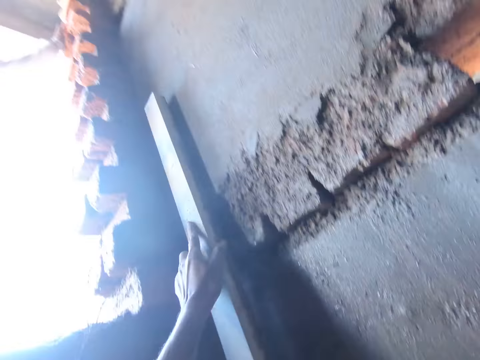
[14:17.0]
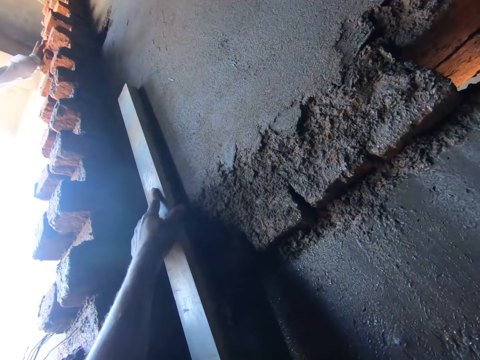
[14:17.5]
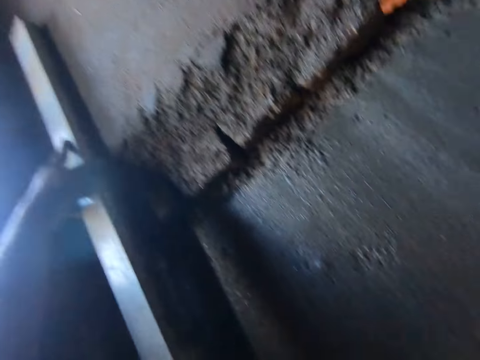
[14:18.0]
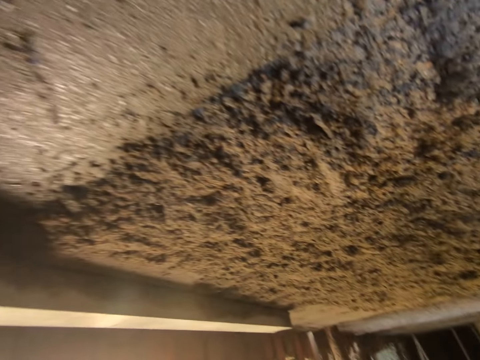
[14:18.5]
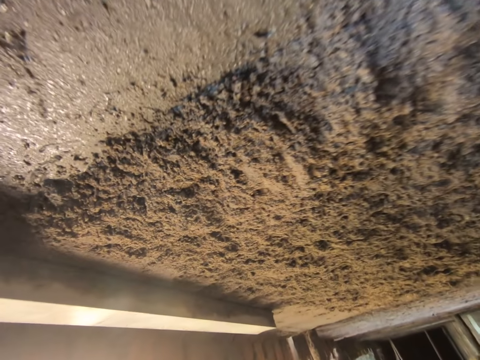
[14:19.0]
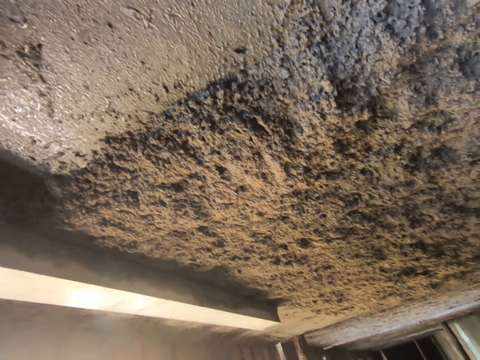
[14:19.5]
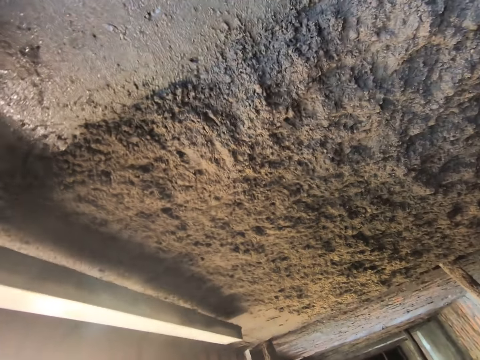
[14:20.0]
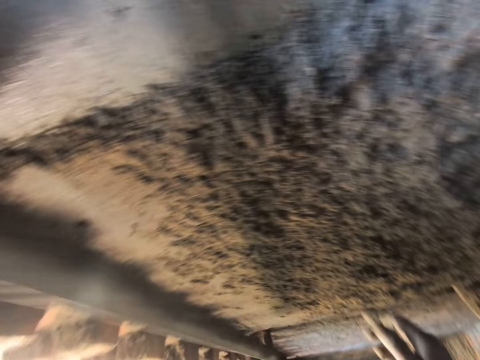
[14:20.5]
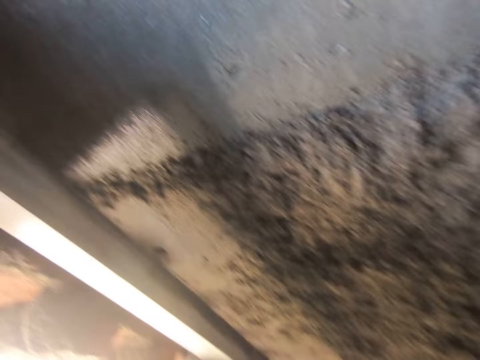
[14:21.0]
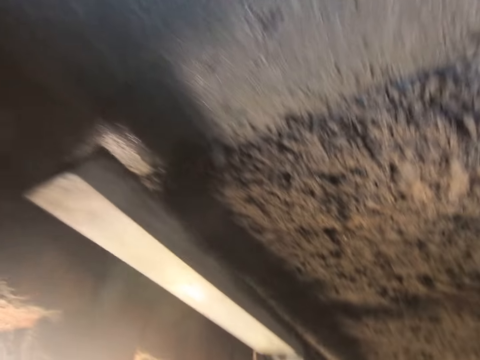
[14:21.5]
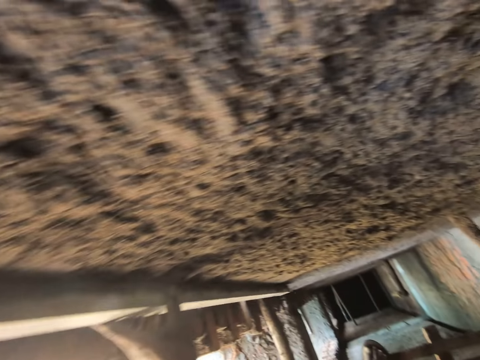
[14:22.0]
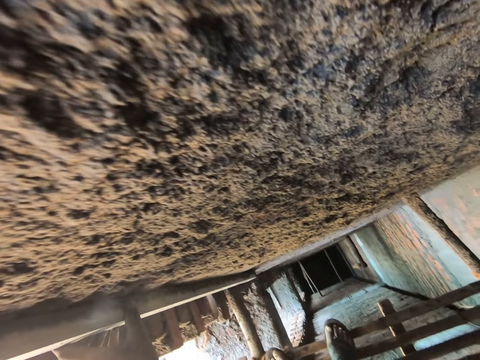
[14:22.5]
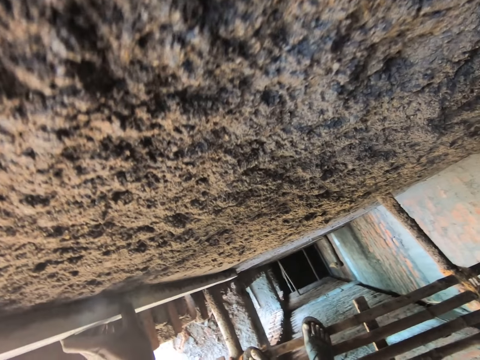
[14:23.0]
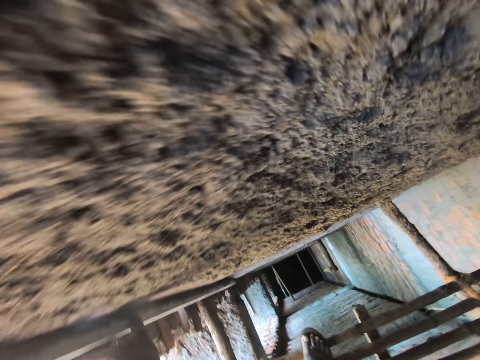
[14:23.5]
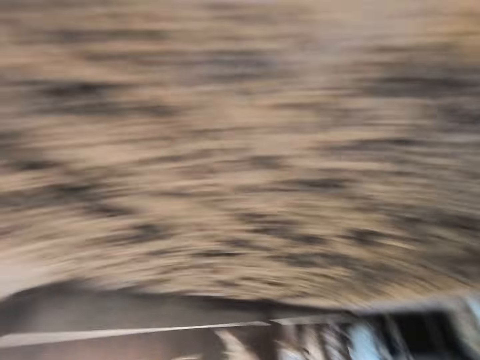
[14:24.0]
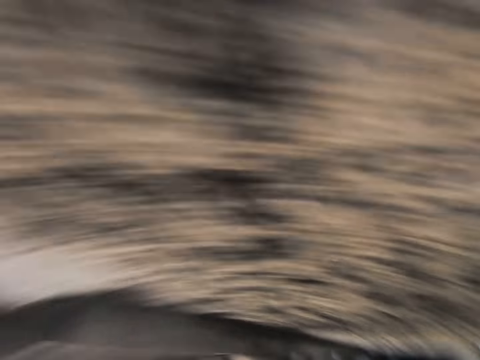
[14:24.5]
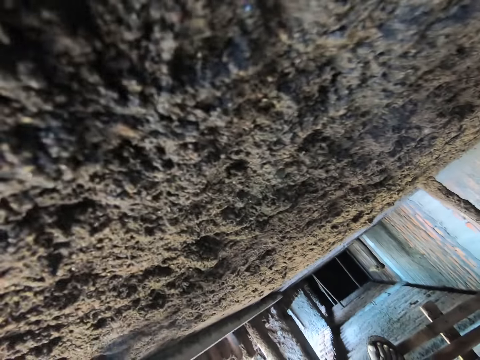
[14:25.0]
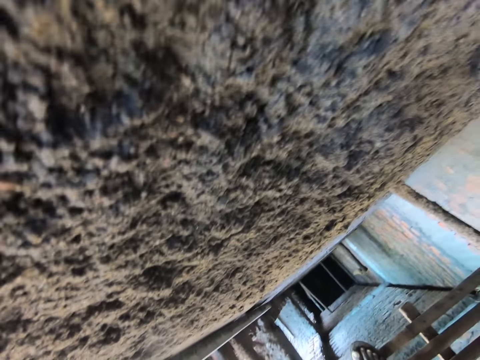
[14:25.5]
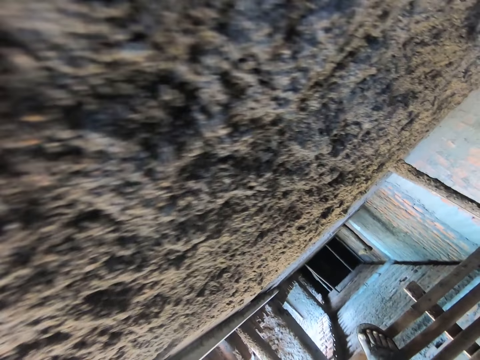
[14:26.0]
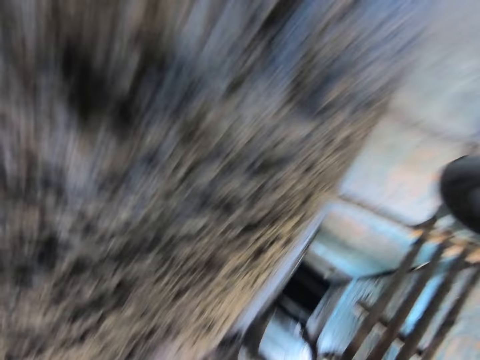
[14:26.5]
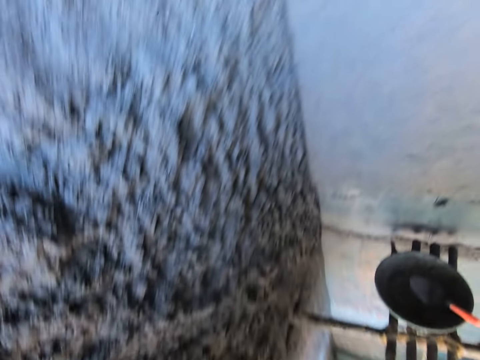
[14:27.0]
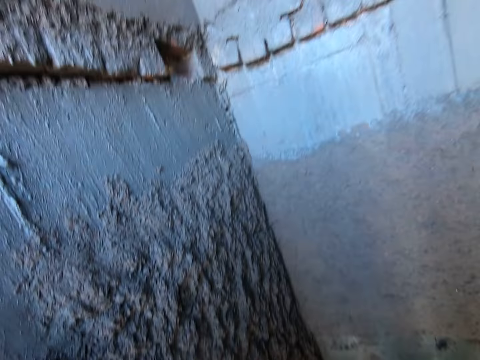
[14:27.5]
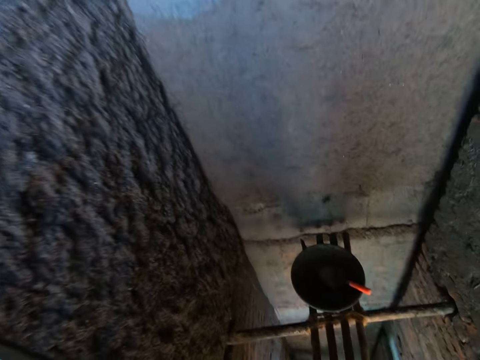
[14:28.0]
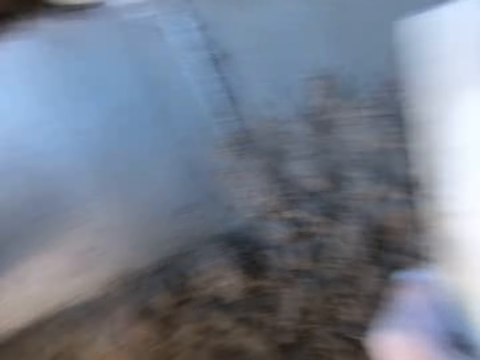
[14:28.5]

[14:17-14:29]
The camera wearer screeds the wall with the stick or wood in his left hand. He moves the wood on the wall. He levels sand on the wall with the wood. He looks around.

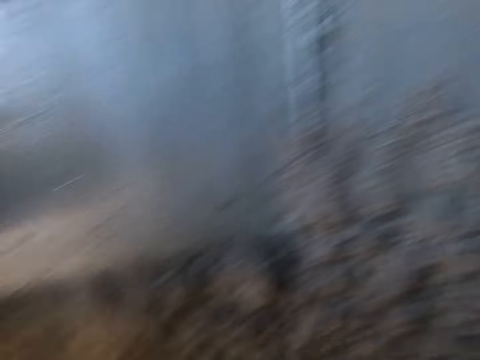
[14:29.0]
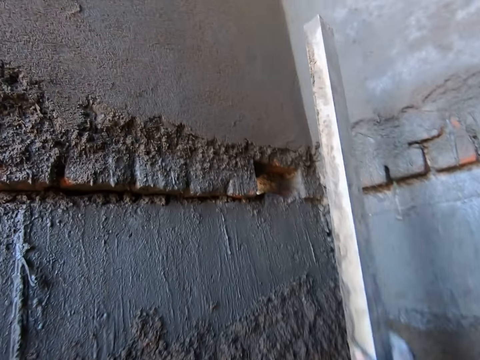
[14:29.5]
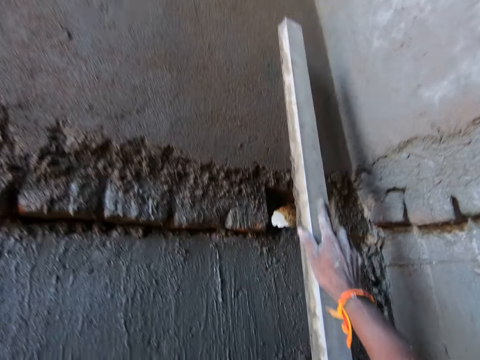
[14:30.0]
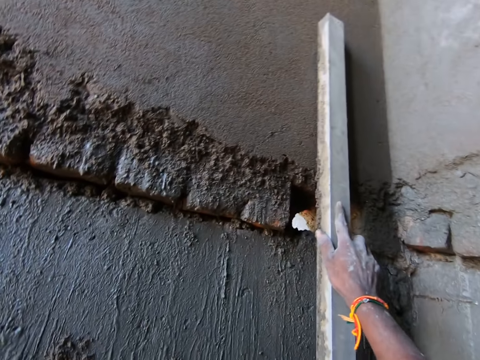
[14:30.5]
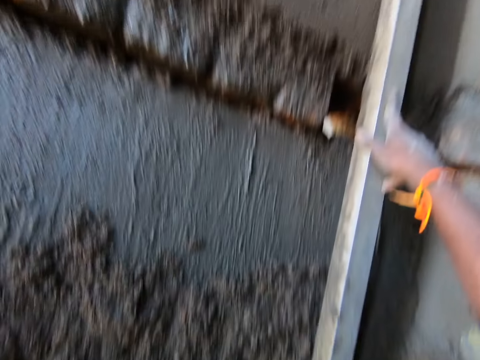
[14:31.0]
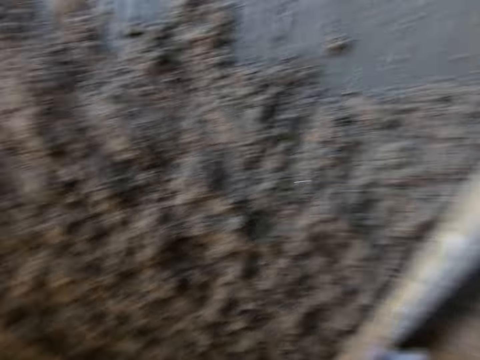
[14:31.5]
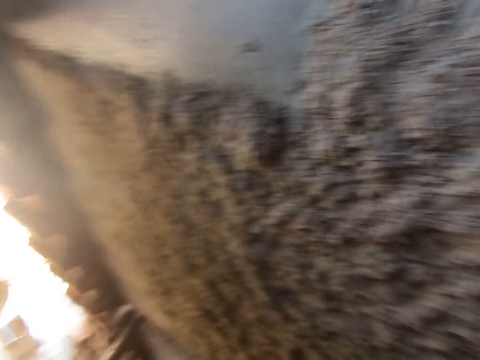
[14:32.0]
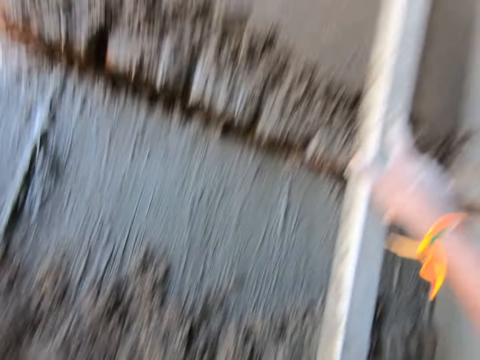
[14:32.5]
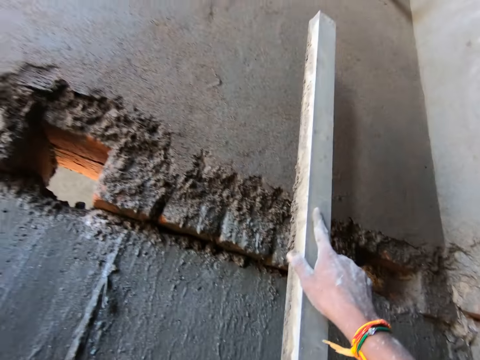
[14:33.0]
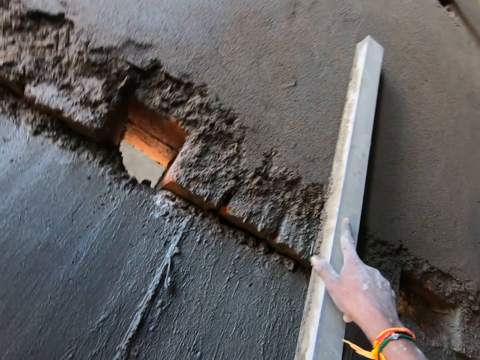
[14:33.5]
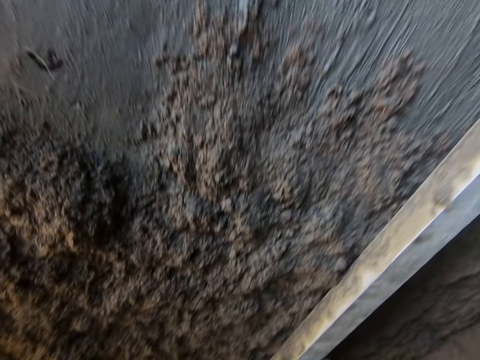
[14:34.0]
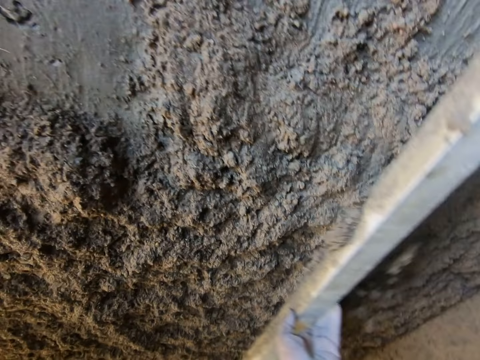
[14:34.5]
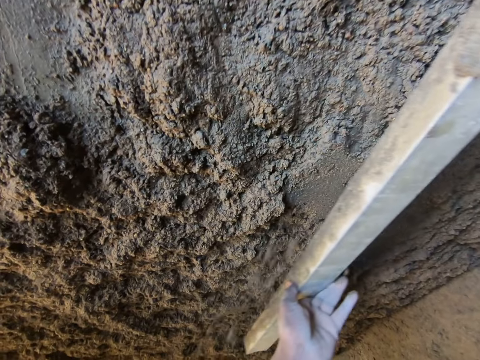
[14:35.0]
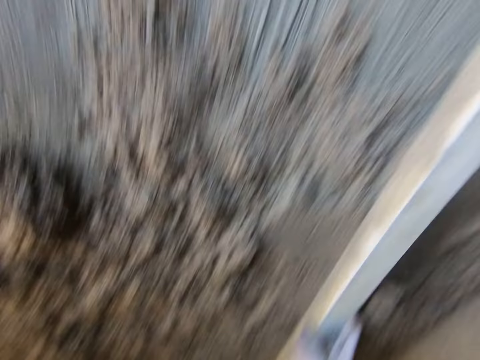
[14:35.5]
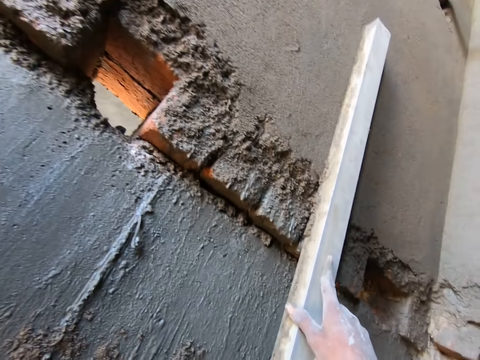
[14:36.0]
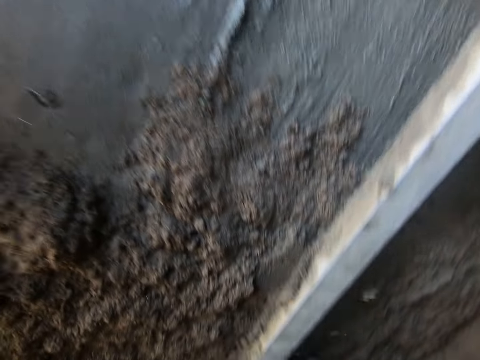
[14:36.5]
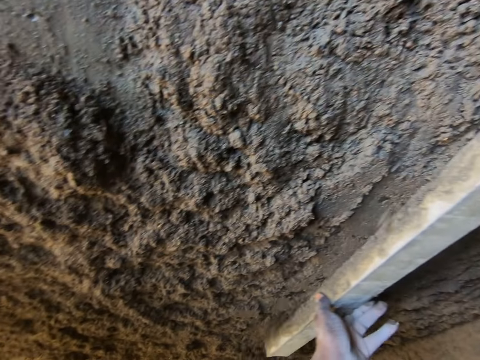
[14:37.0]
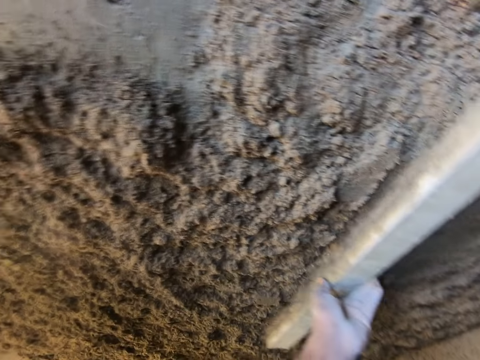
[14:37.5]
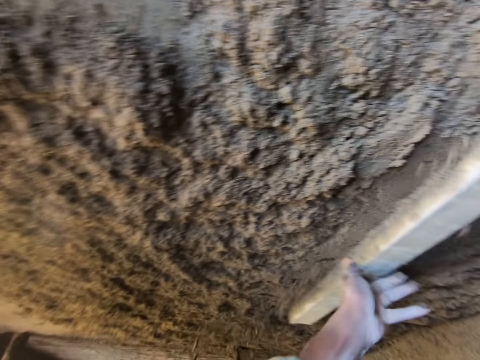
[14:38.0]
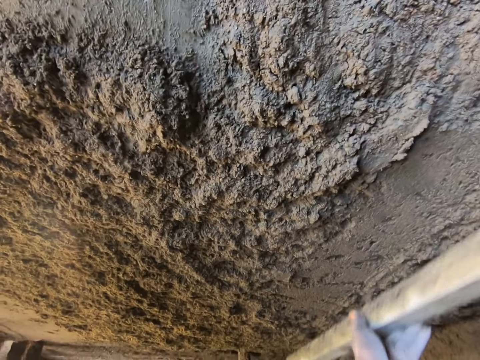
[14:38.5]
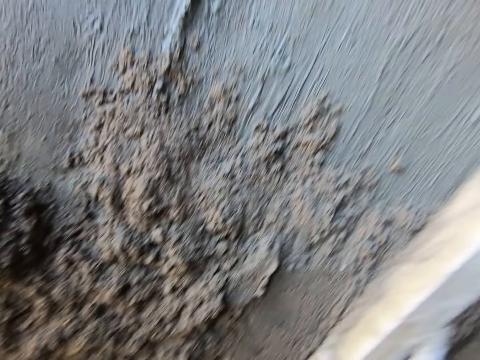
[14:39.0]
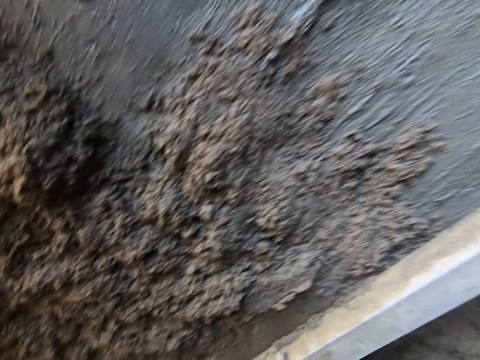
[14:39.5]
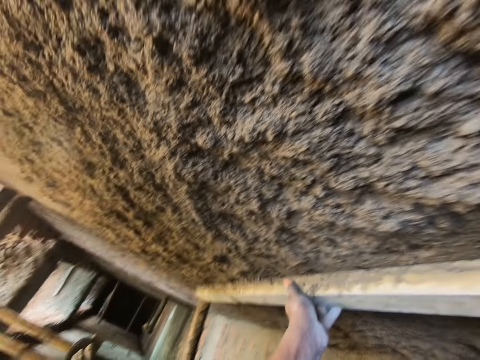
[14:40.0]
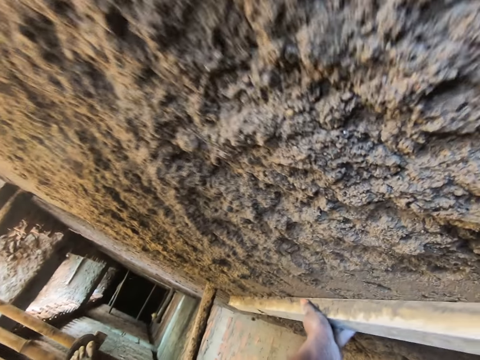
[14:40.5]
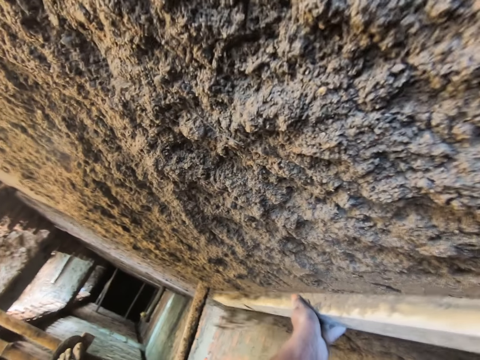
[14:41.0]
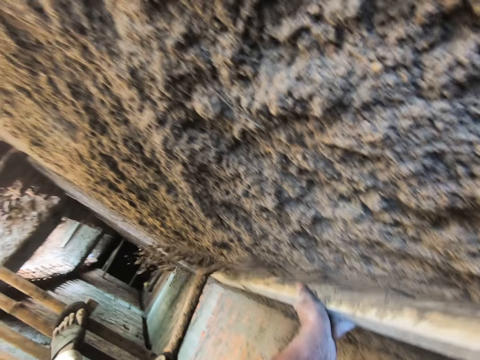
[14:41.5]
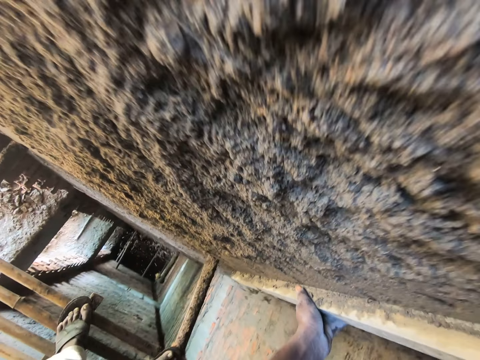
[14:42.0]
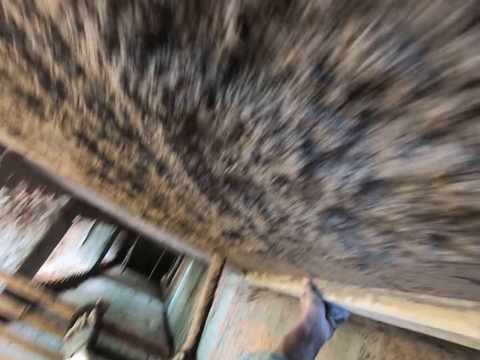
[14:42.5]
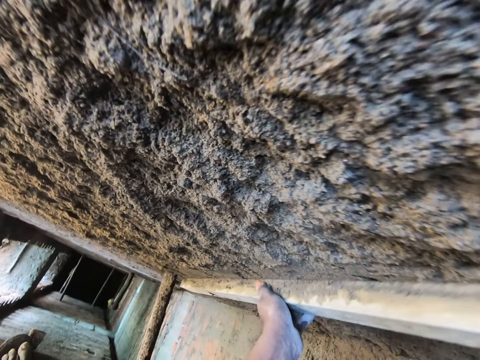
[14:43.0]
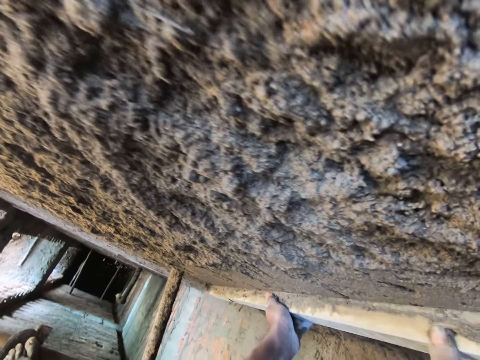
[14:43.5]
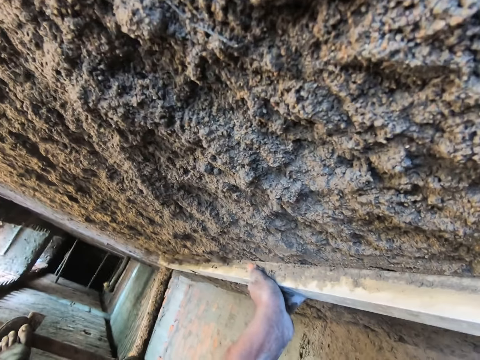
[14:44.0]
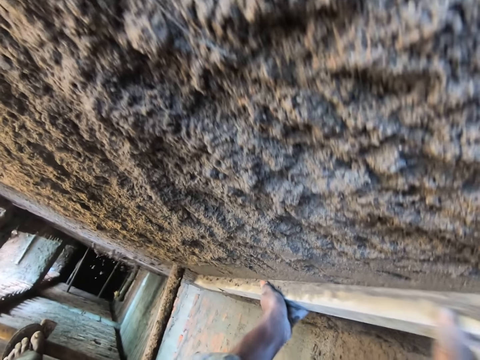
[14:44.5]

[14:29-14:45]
The camera wearer screeds the wall with the stick in his right hand. He leans the wood on the wall. He looks around. He moves the wood on the wall. He screeds the wall with the stick in both hands.
